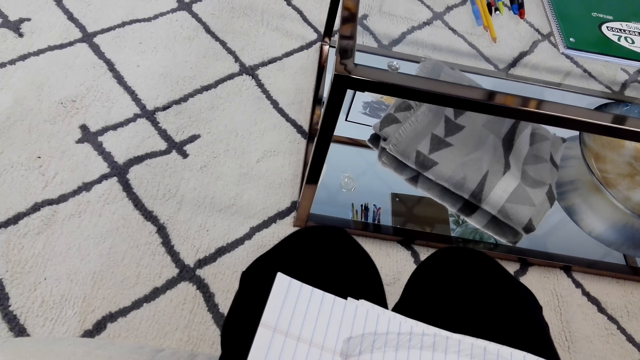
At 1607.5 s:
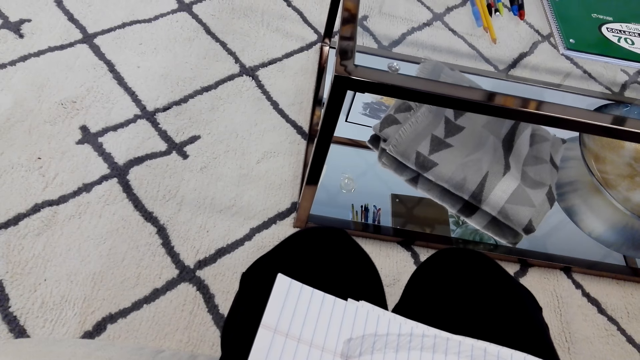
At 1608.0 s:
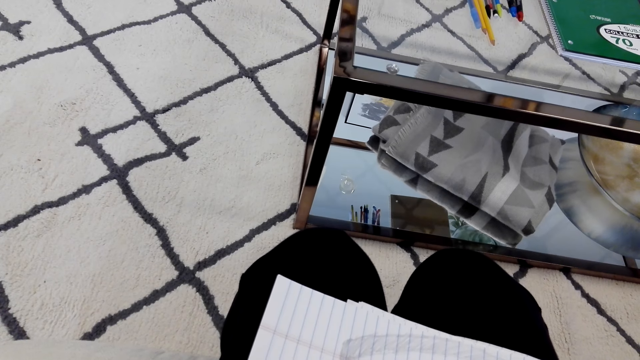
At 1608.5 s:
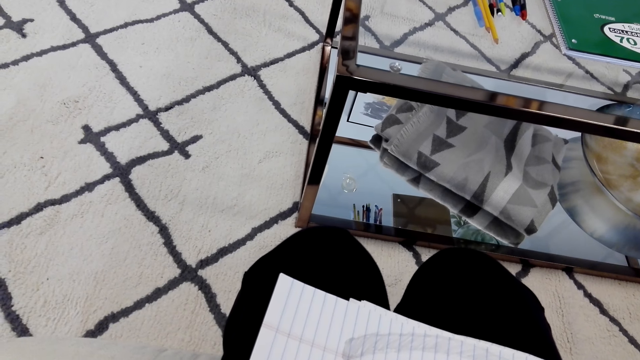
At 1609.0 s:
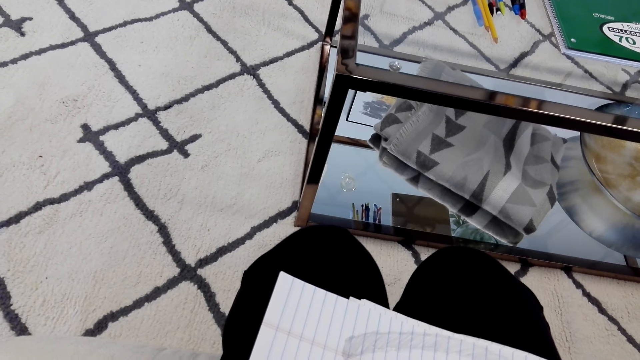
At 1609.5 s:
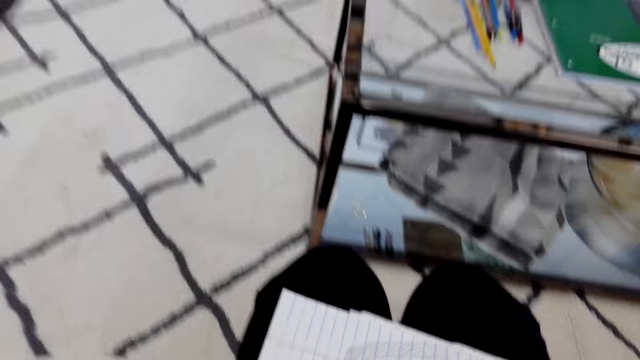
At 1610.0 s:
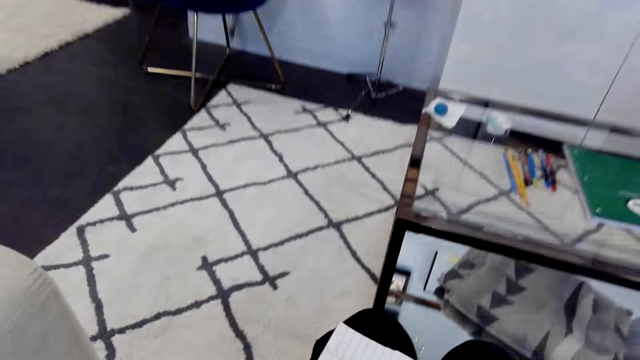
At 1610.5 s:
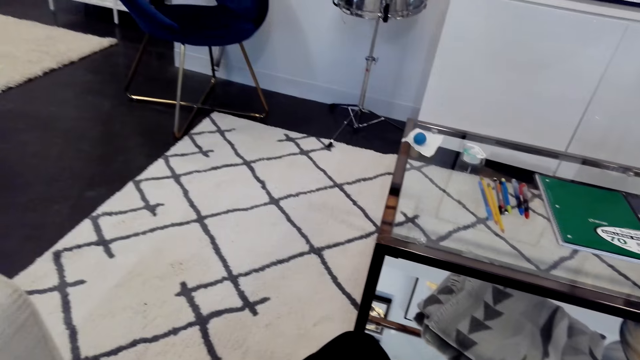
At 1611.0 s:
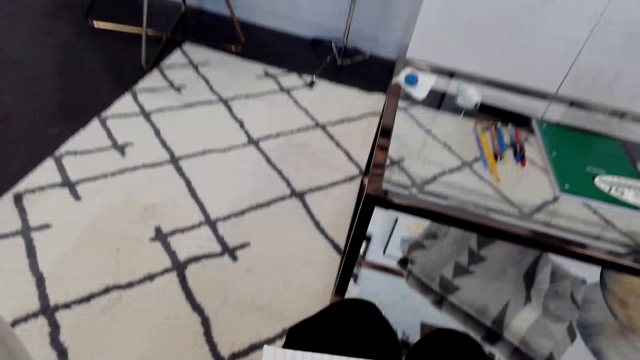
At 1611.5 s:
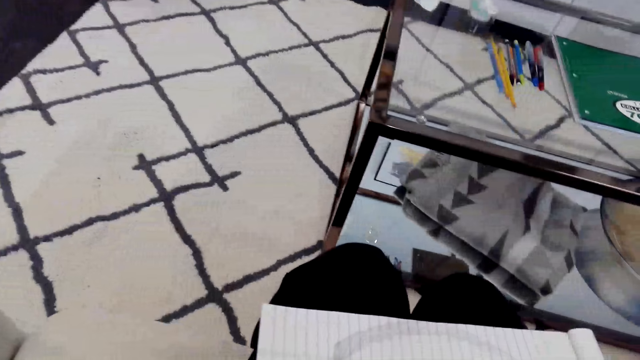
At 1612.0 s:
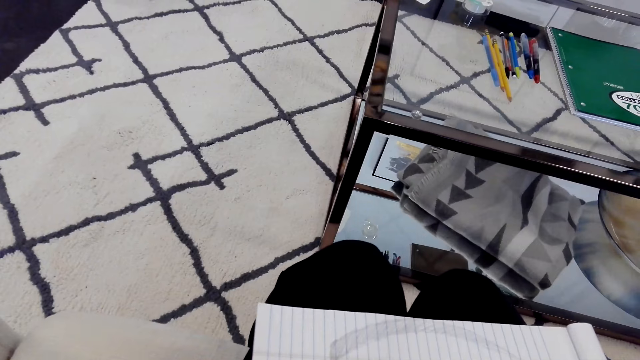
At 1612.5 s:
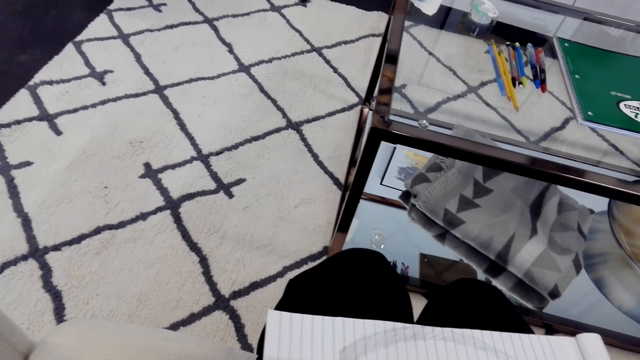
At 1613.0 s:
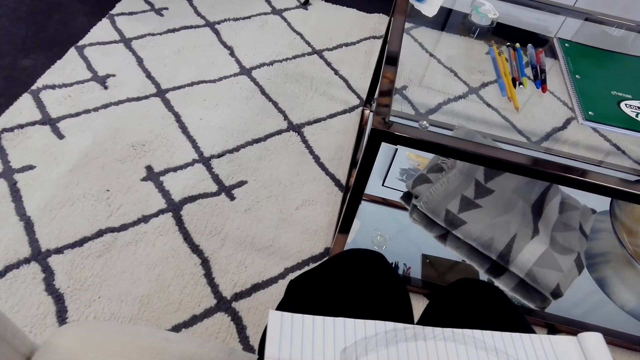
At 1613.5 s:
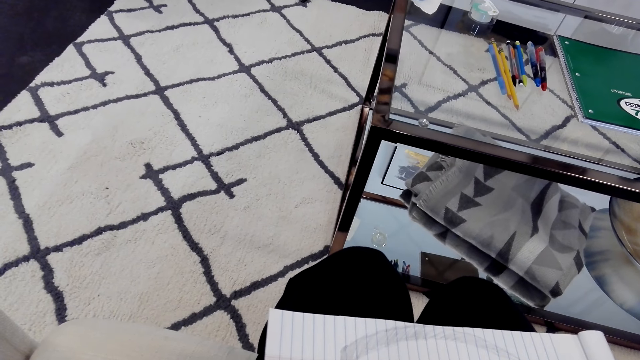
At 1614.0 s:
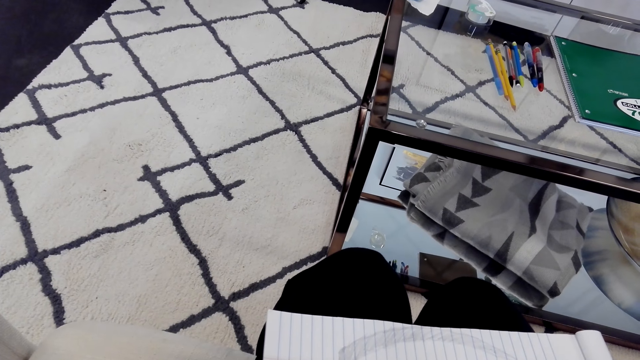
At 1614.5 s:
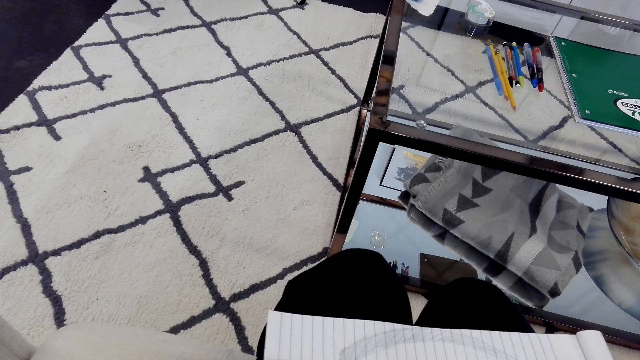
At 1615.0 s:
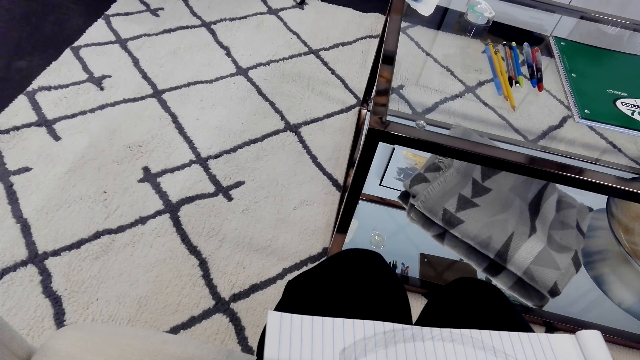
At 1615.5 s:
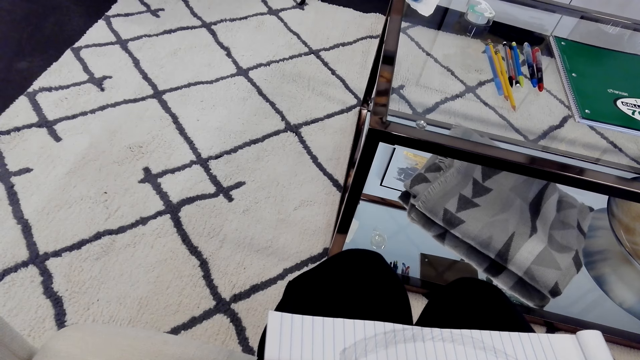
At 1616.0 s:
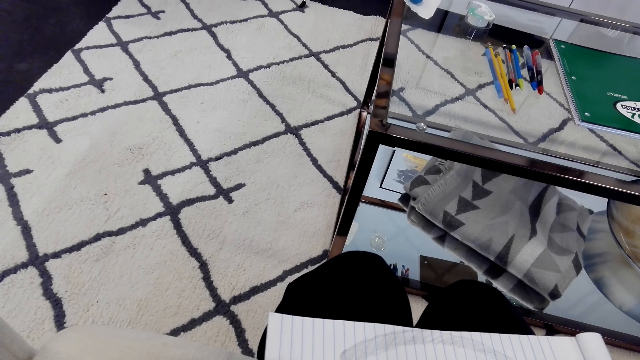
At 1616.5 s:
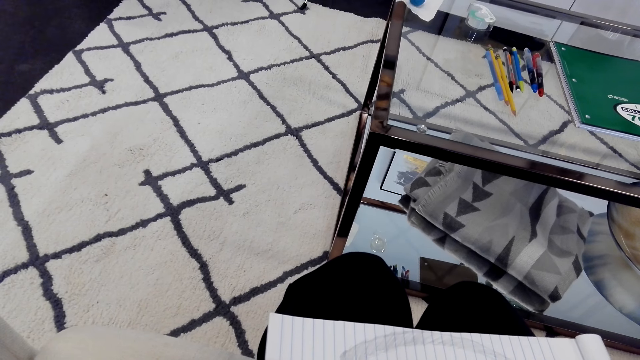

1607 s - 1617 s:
The camera wearer converses with someone. They draw on the piece of paper.

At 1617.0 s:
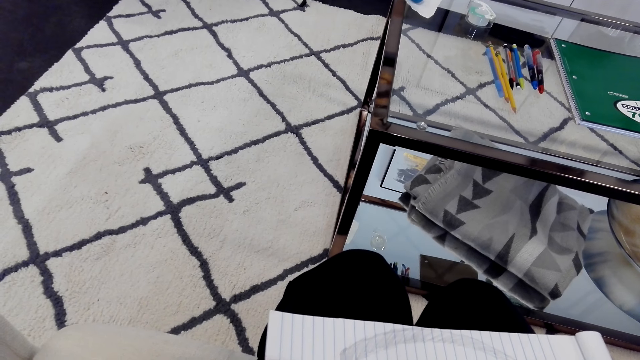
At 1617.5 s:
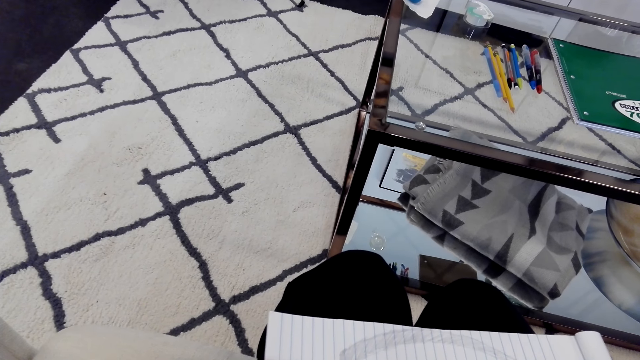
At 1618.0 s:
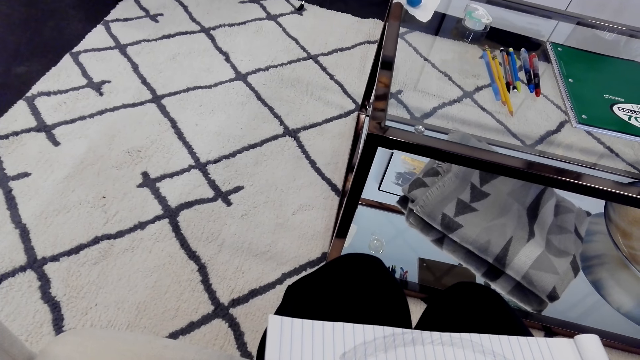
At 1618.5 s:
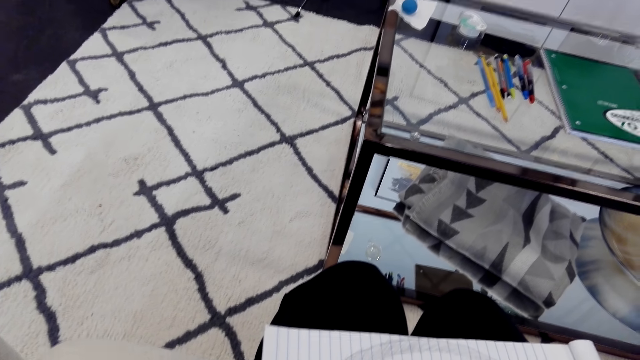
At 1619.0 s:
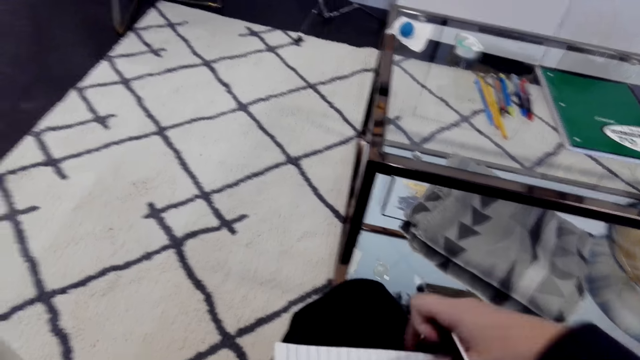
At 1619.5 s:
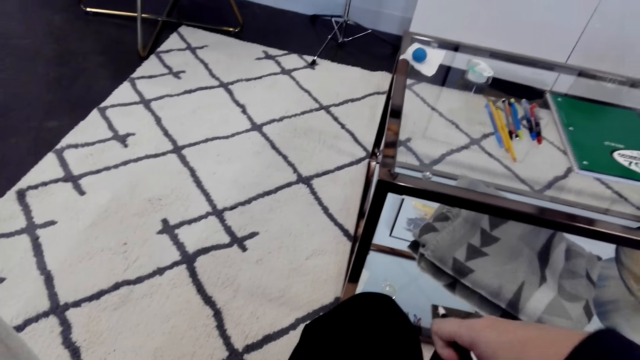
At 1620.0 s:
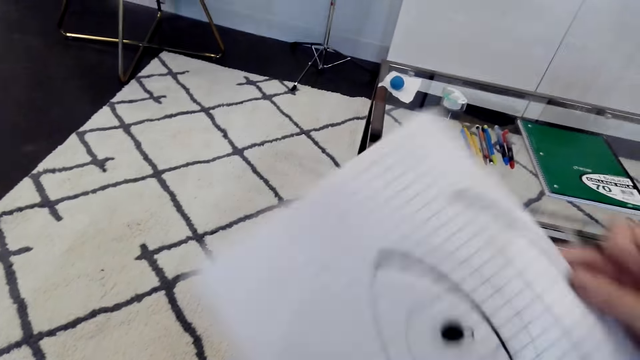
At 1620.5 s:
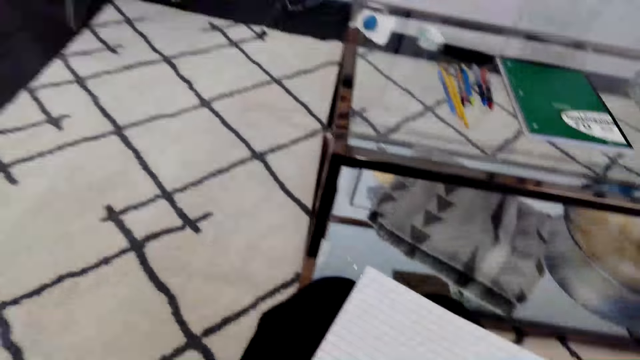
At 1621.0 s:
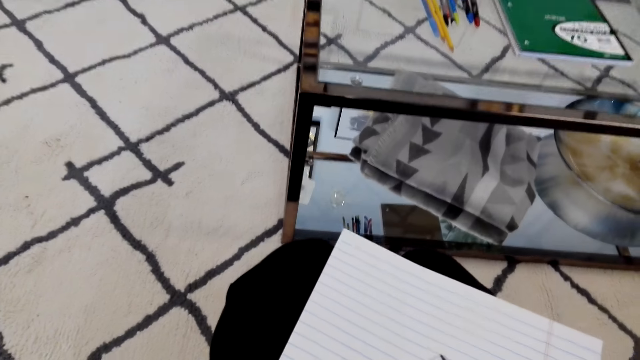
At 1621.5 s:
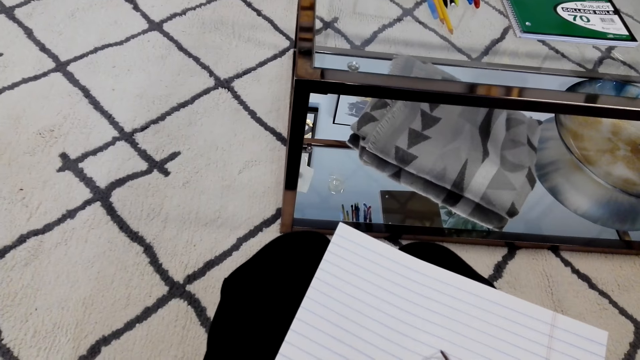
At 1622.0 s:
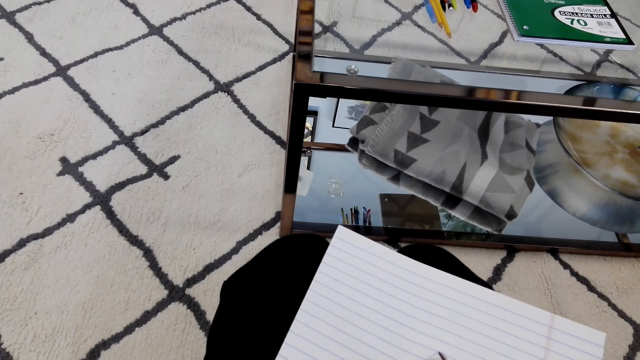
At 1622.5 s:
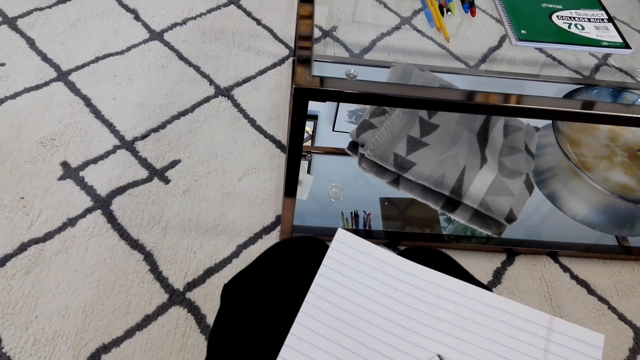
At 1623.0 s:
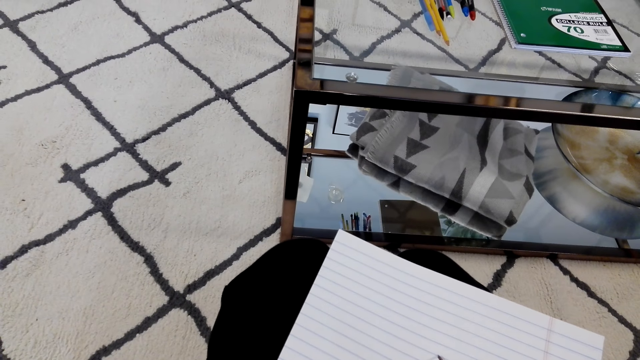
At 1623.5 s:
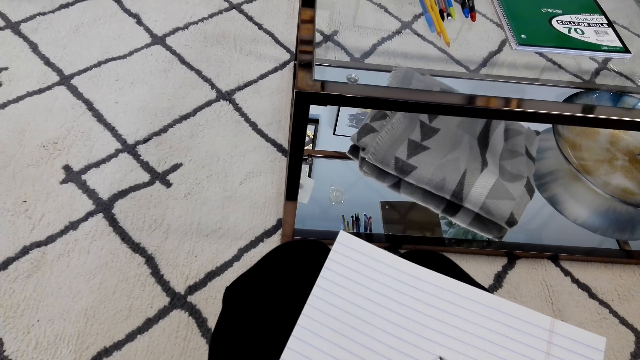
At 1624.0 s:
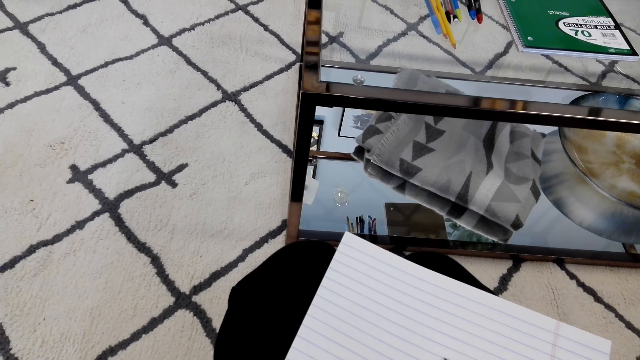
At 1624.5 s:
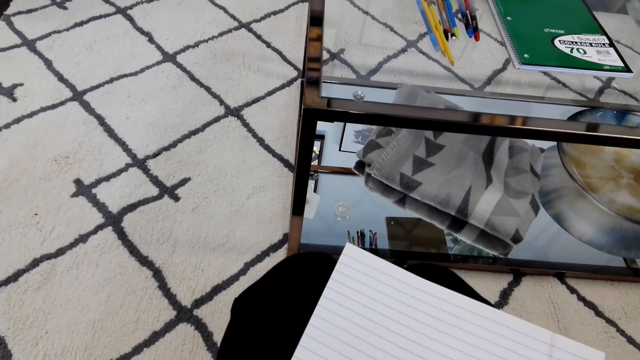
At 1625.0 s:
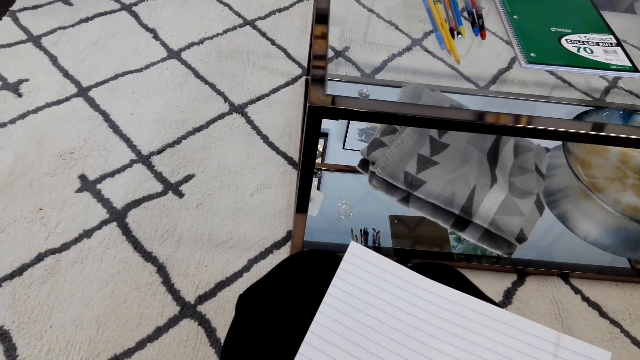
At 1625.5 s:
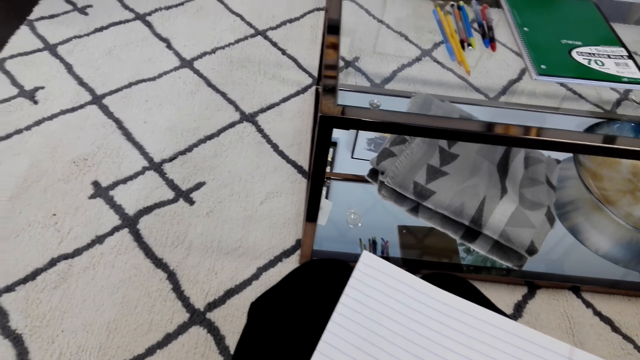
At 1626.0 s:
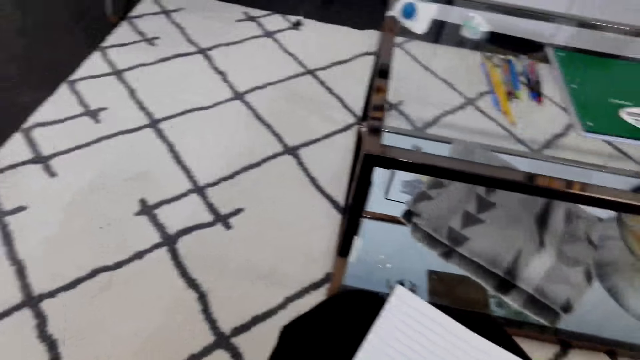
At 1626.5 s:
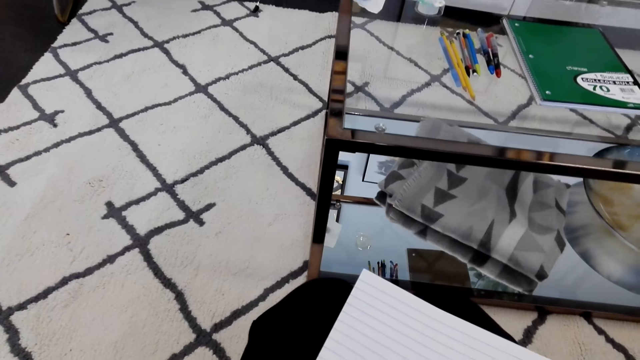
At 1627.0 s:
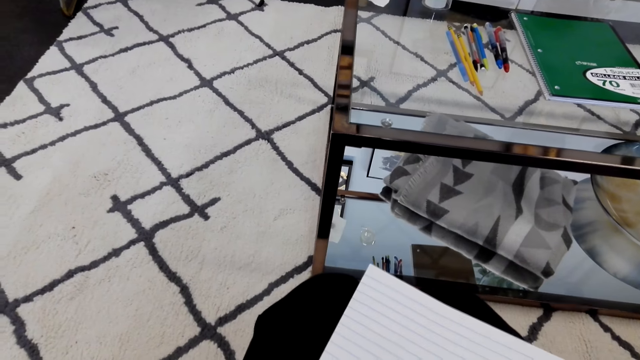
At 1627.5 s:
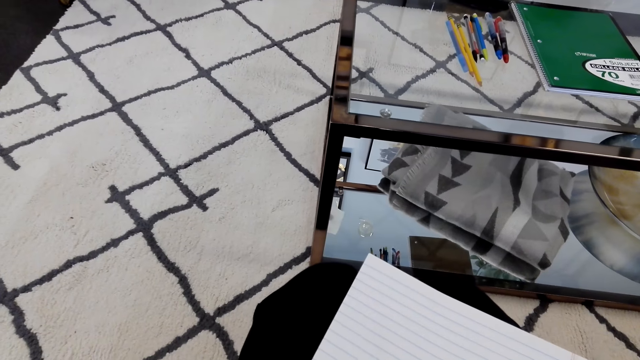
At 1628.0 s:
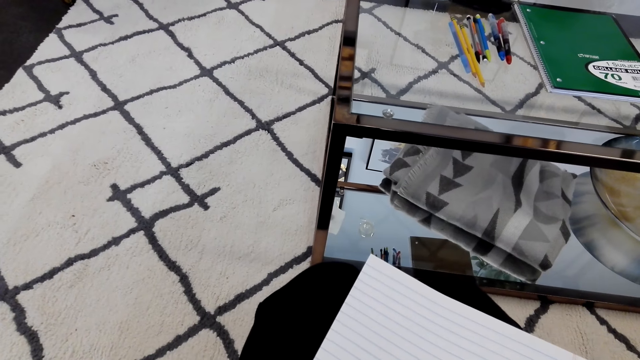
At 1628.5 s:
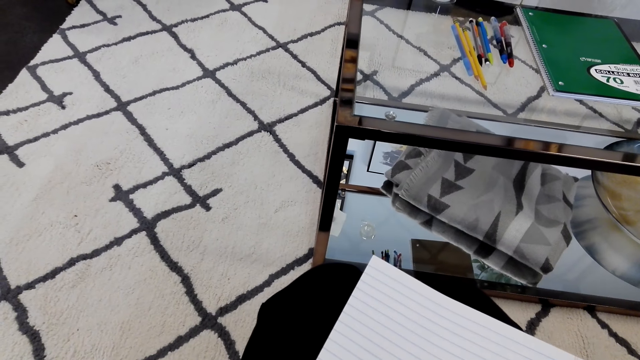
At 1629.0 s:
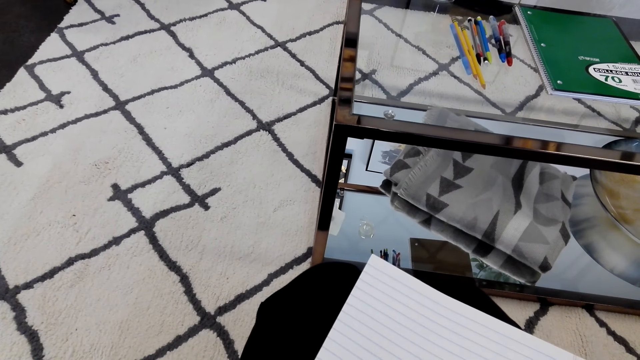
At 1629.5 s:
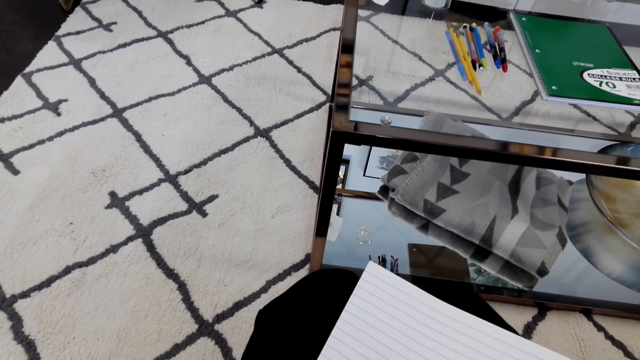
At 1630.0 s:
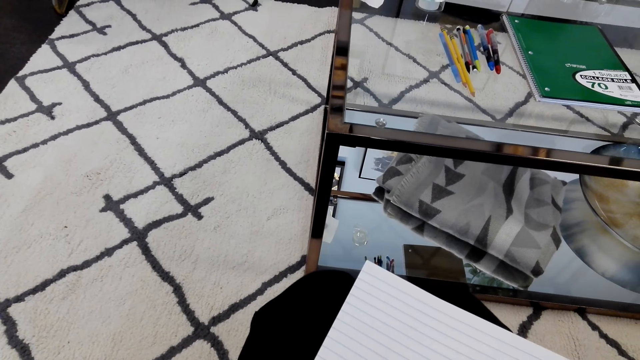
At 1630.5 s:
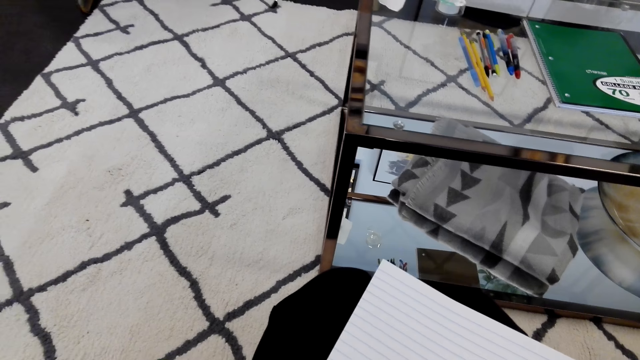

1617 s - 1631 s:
The camera wearer turns the drawing book. They move the book up and place the book on the lap. They draw on the piece of paper. They stare around. They converse with someone. They draw on the paper. They converse with someone.
